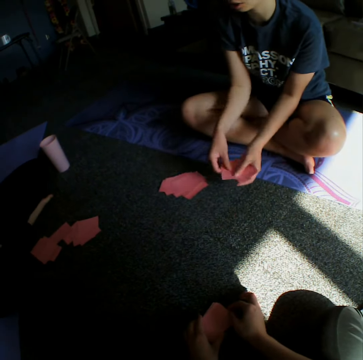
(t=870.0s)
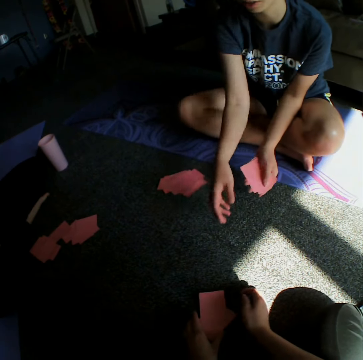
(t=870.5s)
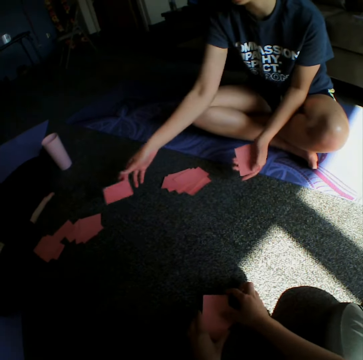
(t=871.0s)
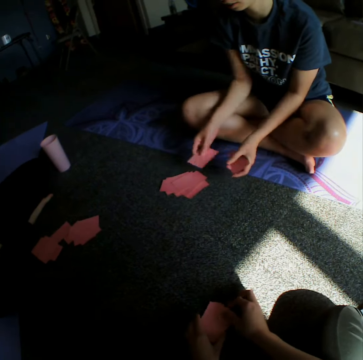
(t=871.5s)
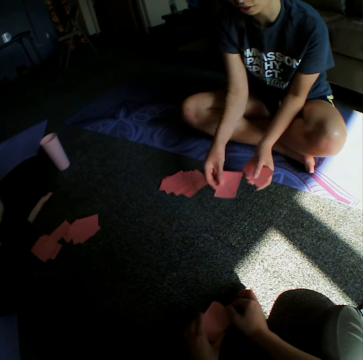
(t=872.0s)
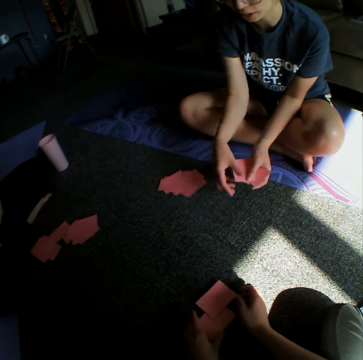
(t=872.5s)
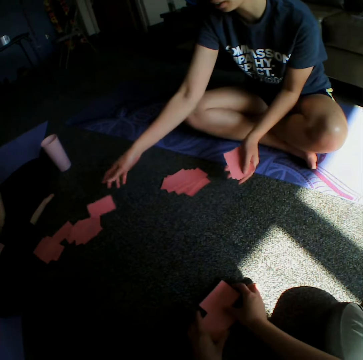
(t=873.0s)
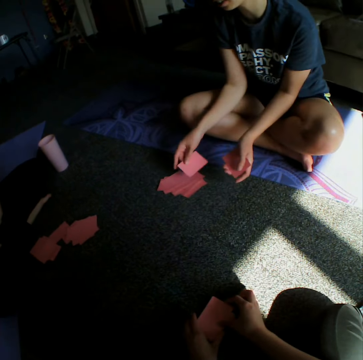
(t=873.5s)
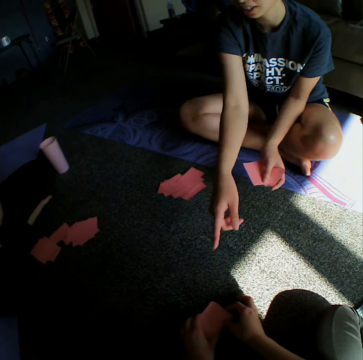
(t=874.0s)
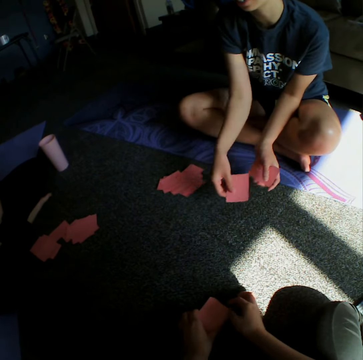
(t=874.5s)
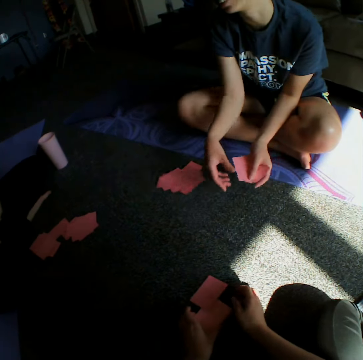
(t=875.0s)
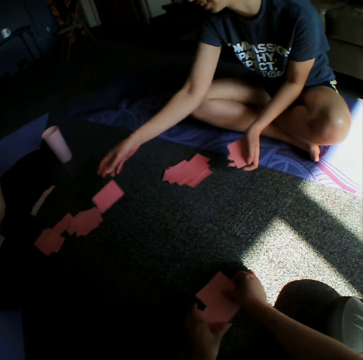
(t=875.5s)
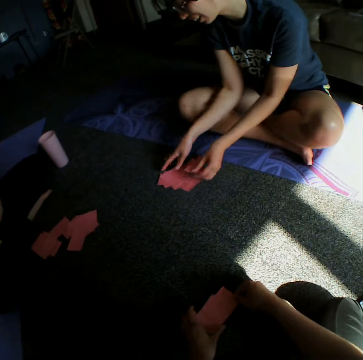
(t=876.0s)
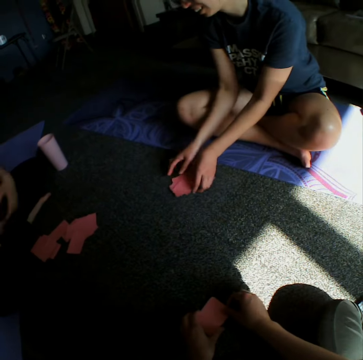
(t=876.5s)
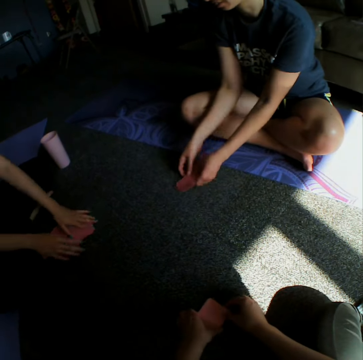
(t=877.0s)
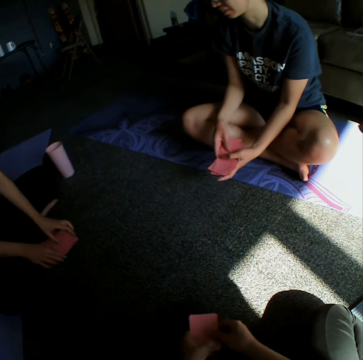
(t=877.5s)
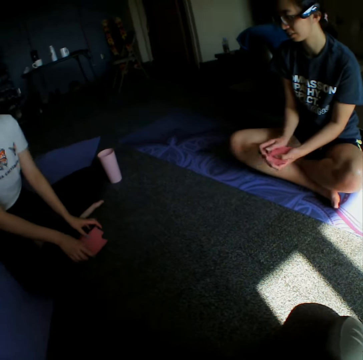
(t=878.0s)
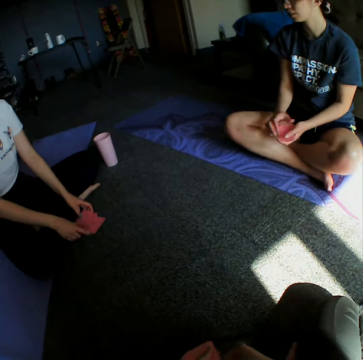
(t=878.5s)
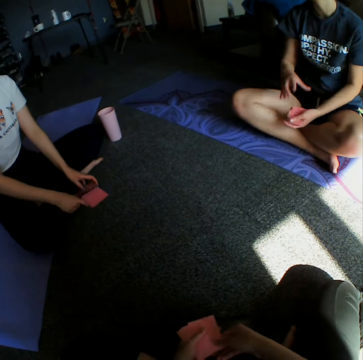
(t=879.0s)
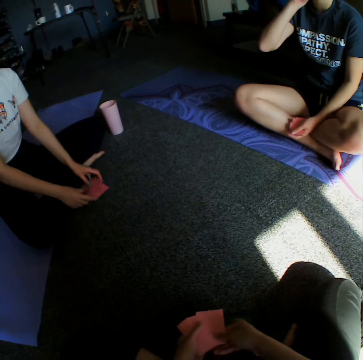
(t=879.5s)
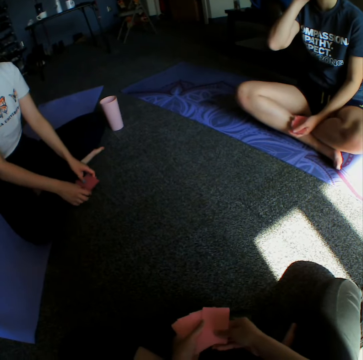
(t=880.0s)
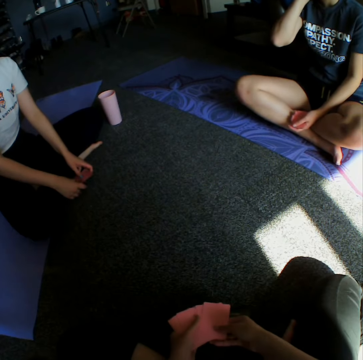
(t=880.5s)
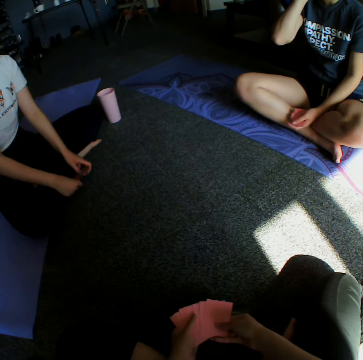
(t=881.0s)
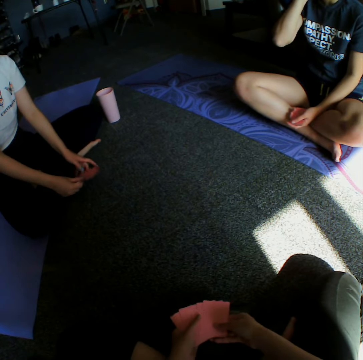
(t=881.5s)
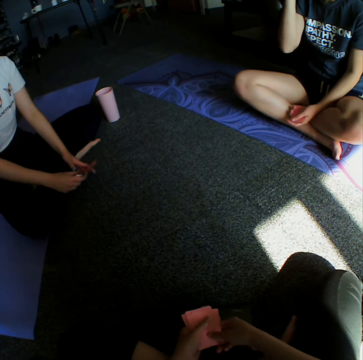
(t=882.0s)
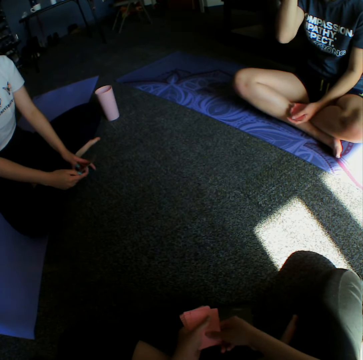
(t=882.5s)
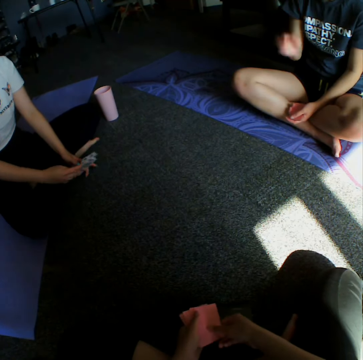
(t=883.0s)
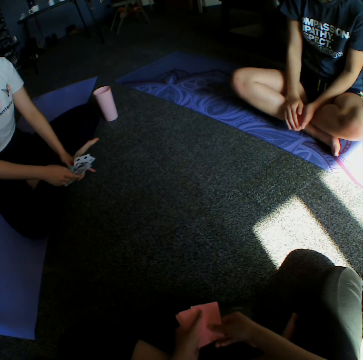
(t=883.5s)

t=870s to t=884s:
A woman distributes cards. The woman picks cards from the floor. Another woman picks cards from the floor. The first woman shuffles cards. The other woman demonstrates something to the first woman and the camera wearer. The first woman converses with the other woman.

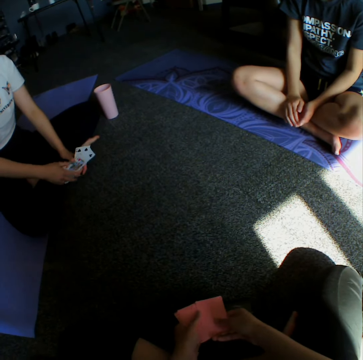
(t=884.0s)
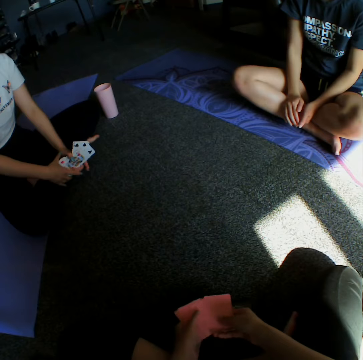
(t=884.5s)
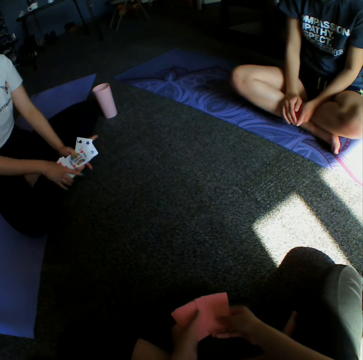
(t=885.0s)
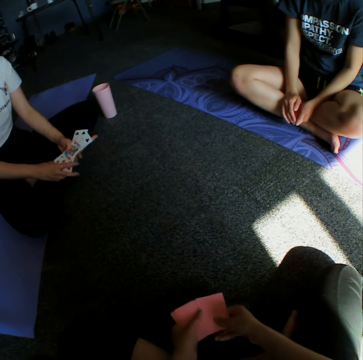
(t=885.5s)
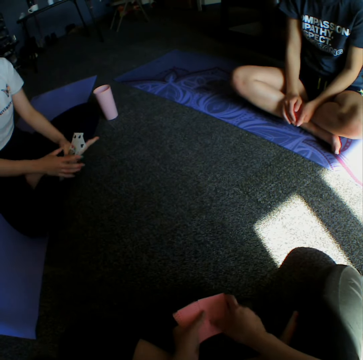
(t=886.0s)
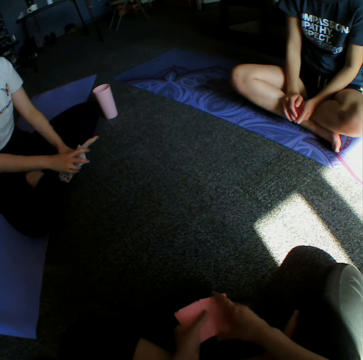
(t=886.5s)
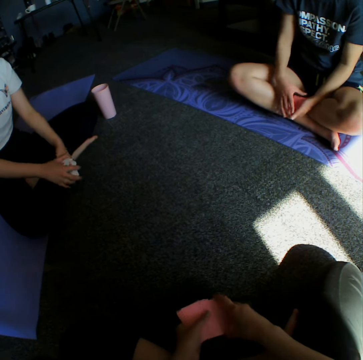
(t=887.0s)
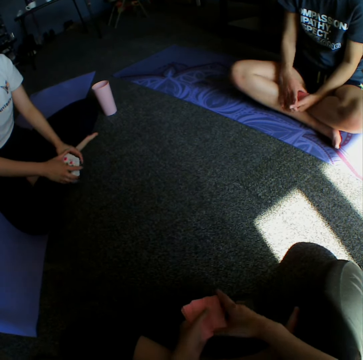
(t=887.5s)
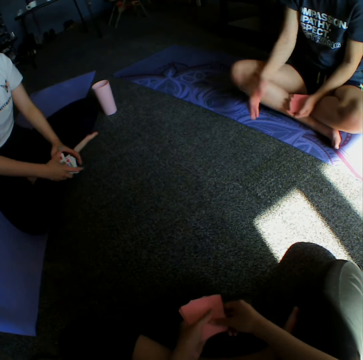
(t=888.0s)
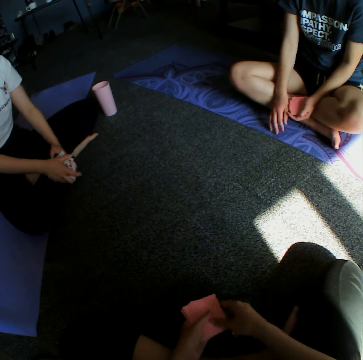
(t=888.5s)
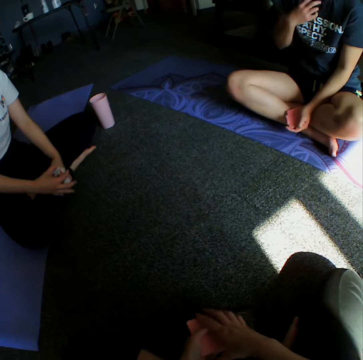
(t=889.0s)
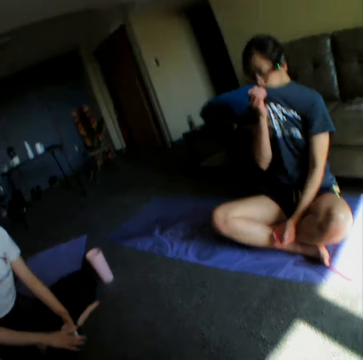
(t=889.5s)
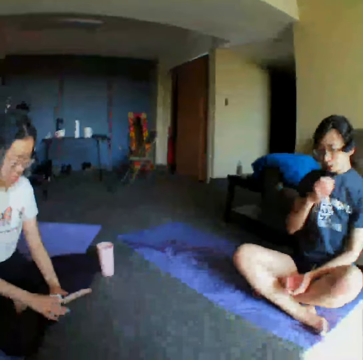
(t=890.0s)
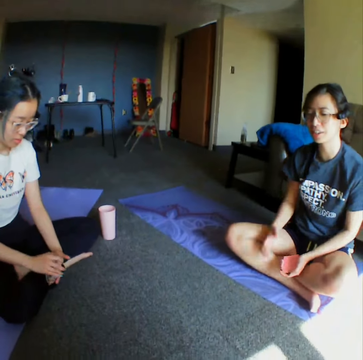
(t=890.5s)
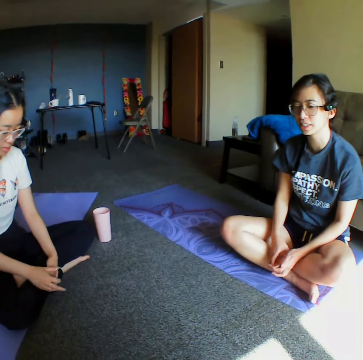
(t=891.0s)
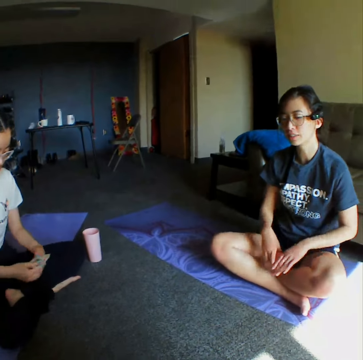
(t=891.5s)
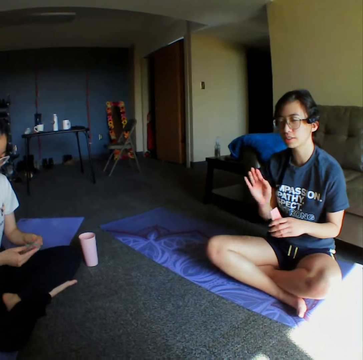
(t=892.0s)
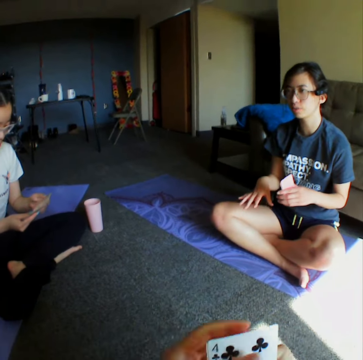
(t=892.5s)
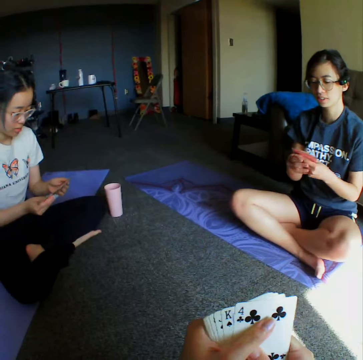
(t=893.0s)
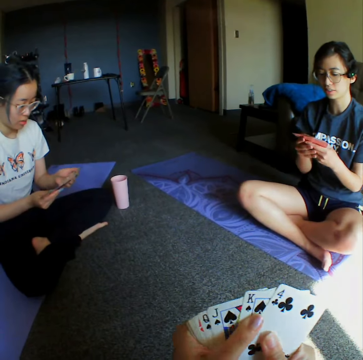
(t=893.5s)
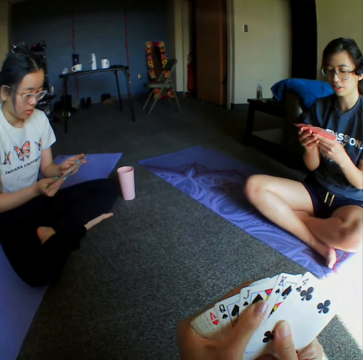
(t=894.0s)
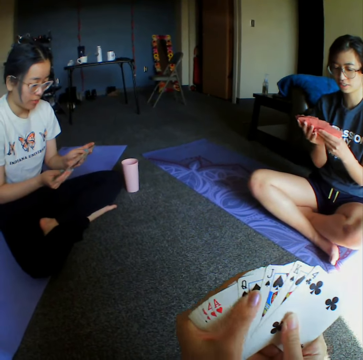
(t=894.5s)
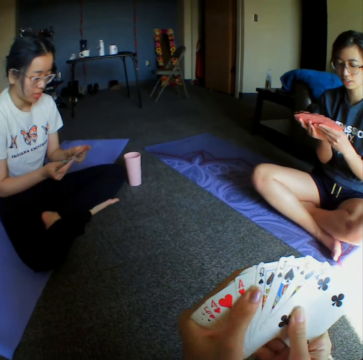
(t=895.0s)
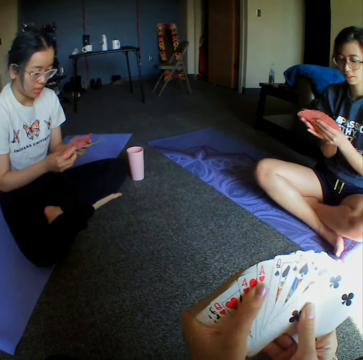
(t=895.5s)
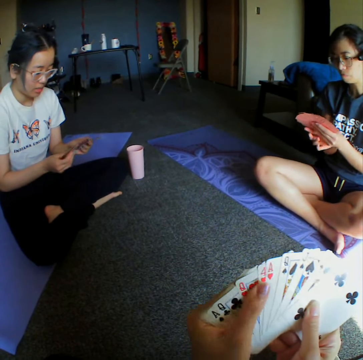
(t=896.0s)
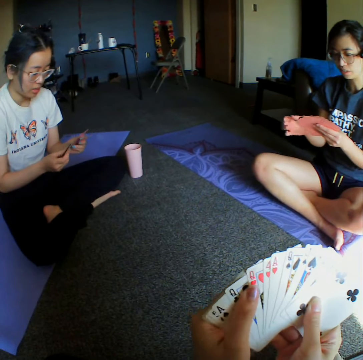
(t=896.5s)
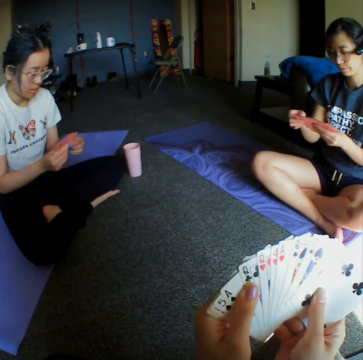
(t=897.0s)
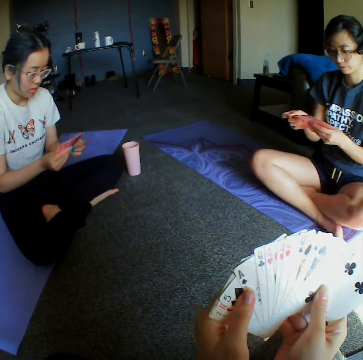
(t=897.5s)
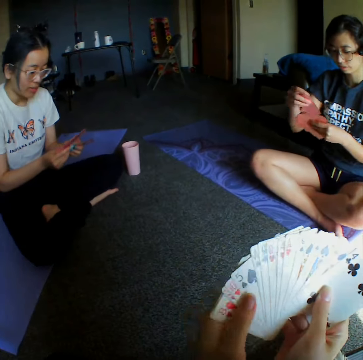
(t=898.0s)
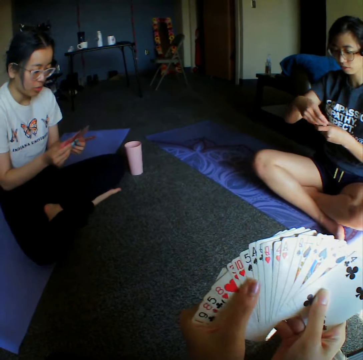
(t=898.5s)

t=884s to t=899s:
A woman shuffles cards. Another woman converses with the camera wearer. The camera wearer looks around the room. They shuffle cards. The other woman shuffles cards. The first woman shuffles cards.

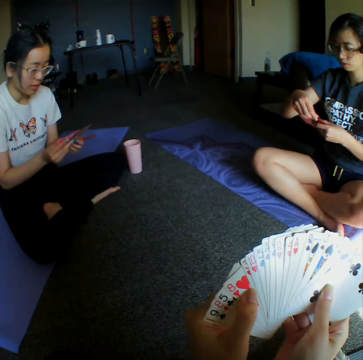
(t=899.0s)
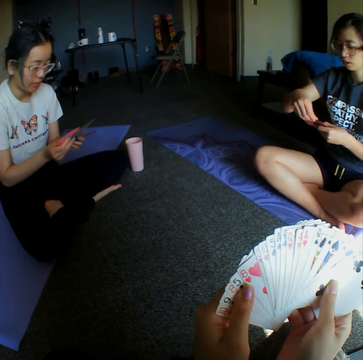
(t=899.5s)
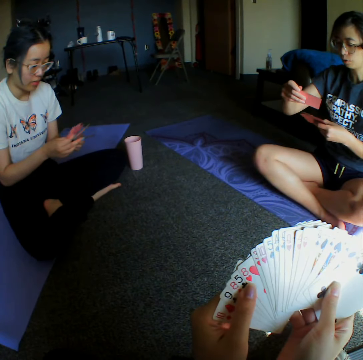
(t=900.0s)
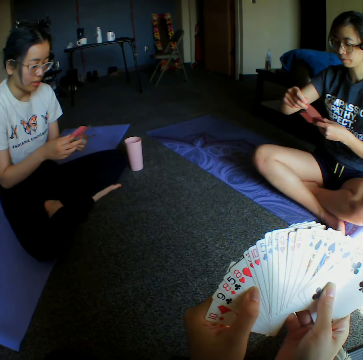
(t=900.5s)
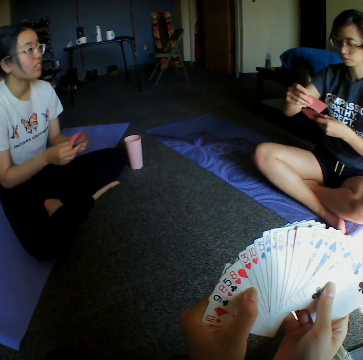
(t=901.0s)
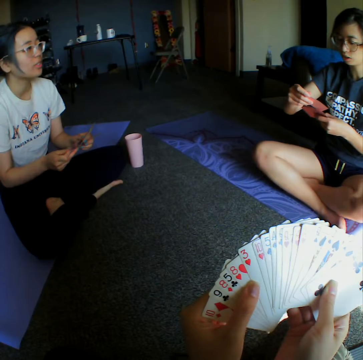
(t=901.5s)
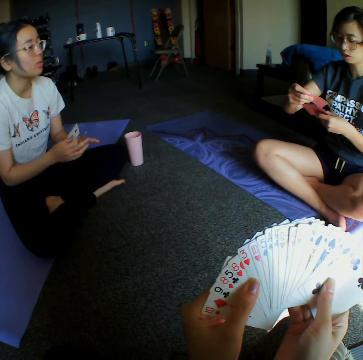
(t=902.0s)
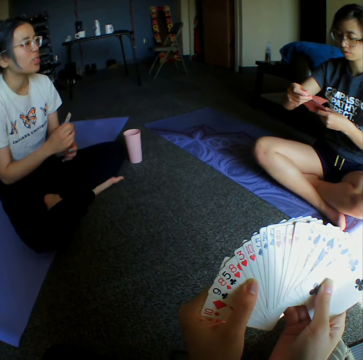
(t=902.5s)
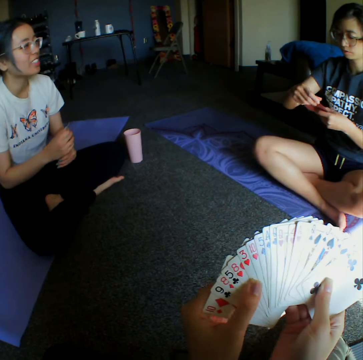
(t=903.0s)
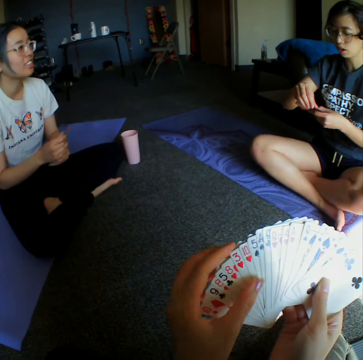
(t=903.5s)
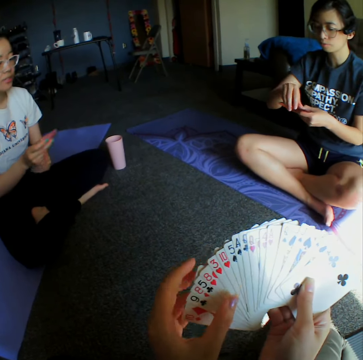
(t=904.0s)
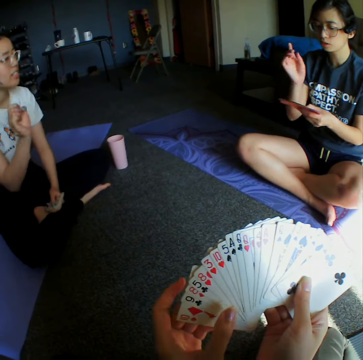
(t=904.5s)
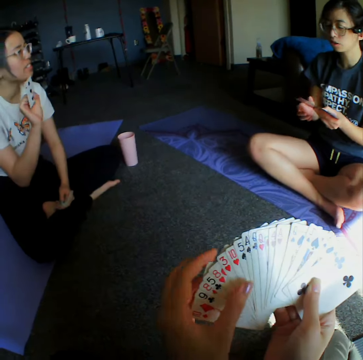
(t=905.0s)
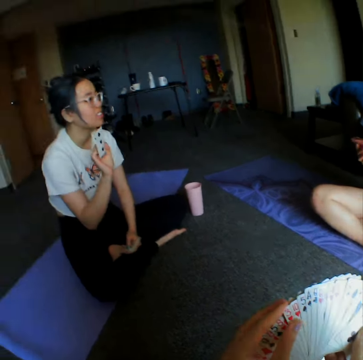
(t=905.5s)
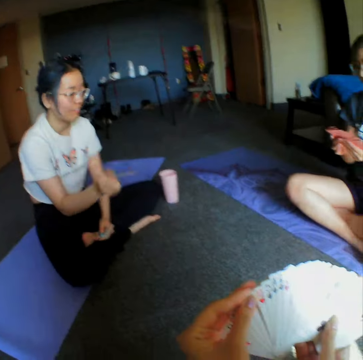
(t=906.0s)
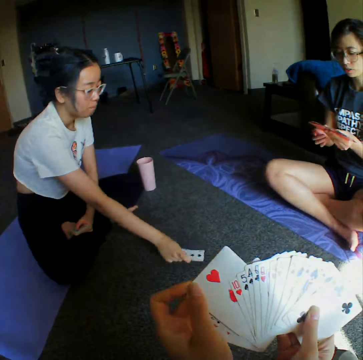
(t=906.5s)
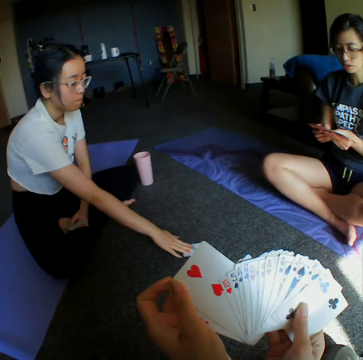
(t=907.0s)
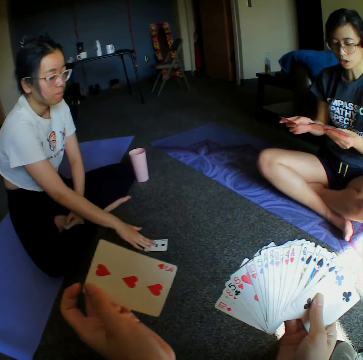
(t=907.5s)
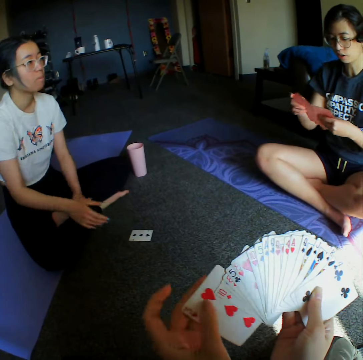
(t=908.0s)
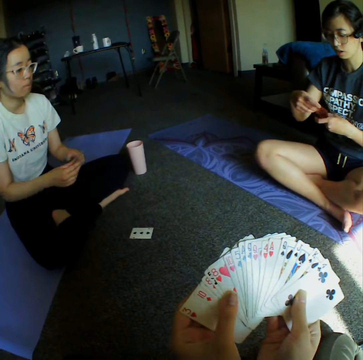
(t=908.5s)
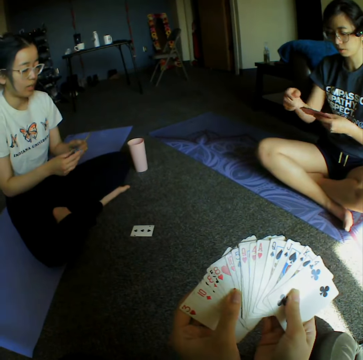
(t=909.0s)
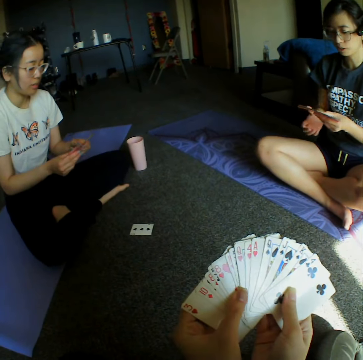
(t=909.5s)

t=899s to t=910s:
A woman flips a card. Another woman converses with the first woman. The first woman lifts her card up. The other woman throws the card down on the floor. She places a card on the floor.
